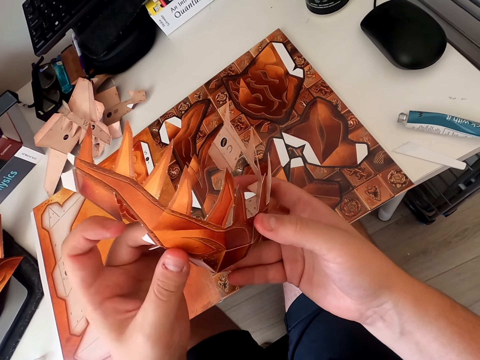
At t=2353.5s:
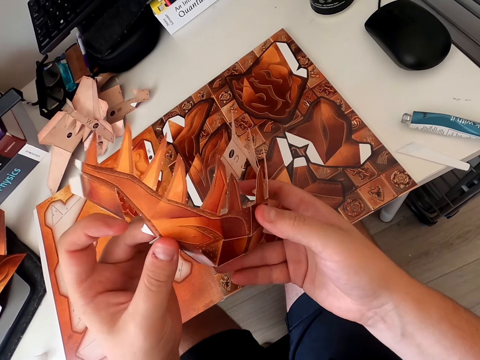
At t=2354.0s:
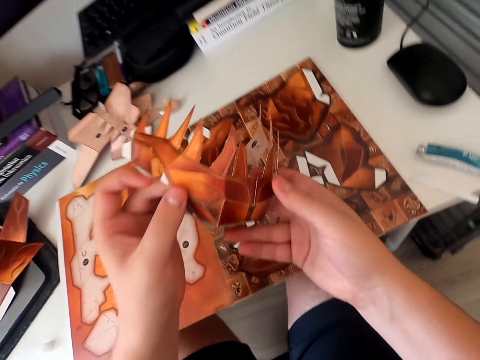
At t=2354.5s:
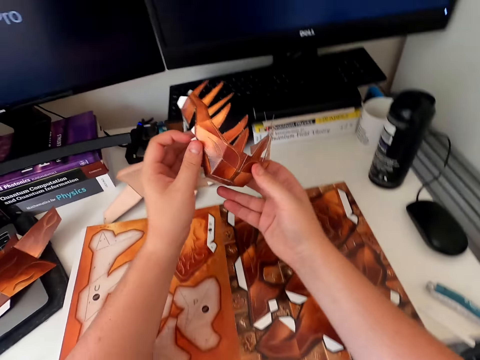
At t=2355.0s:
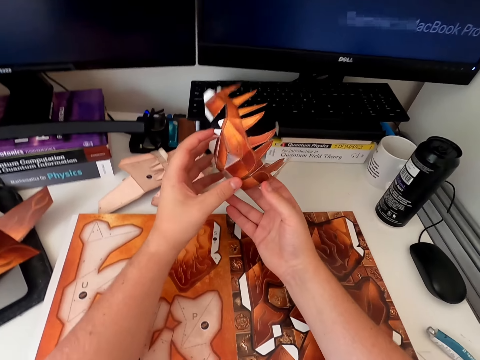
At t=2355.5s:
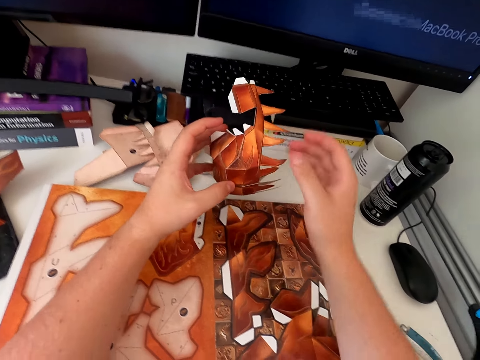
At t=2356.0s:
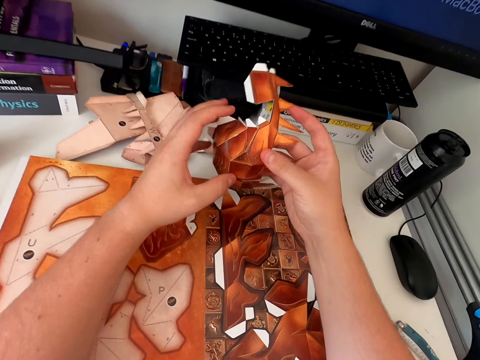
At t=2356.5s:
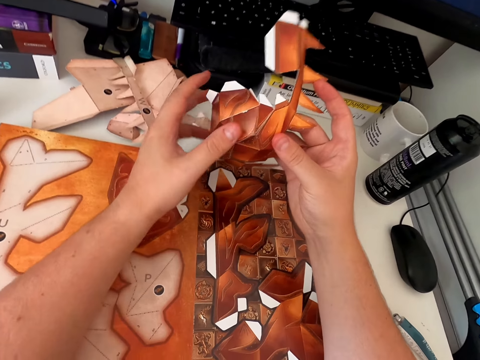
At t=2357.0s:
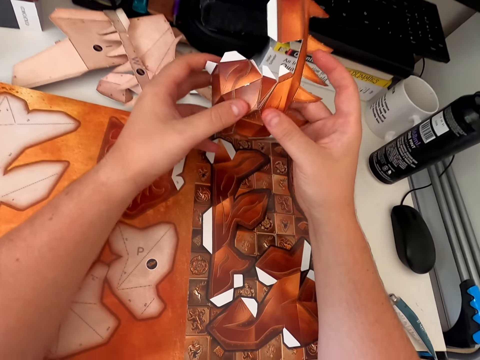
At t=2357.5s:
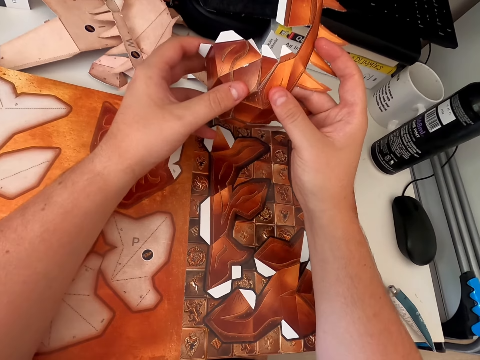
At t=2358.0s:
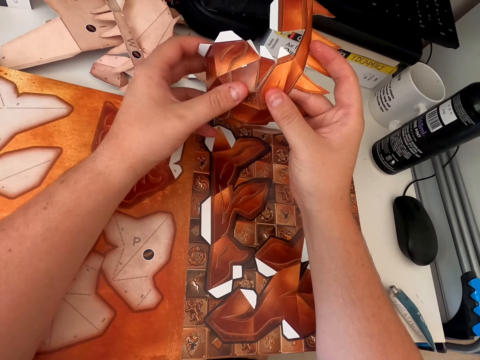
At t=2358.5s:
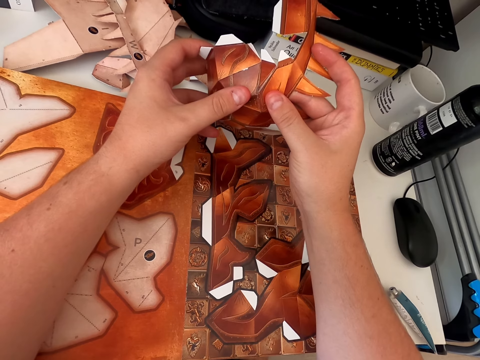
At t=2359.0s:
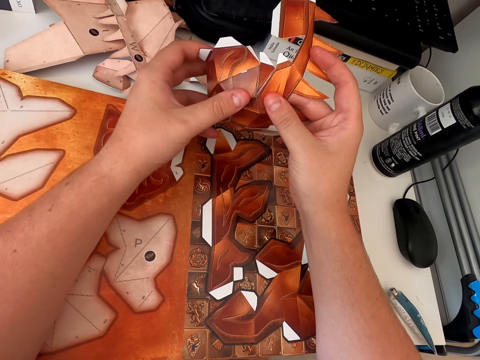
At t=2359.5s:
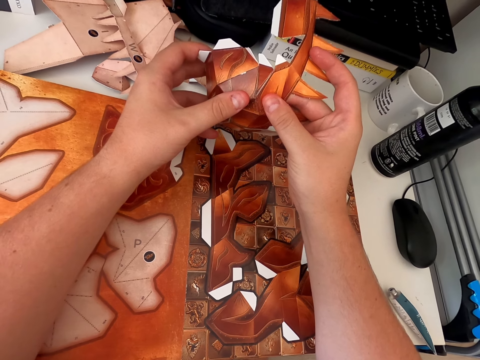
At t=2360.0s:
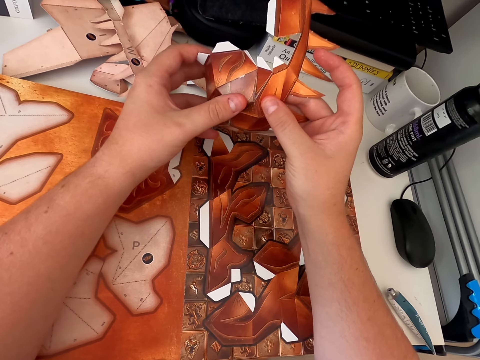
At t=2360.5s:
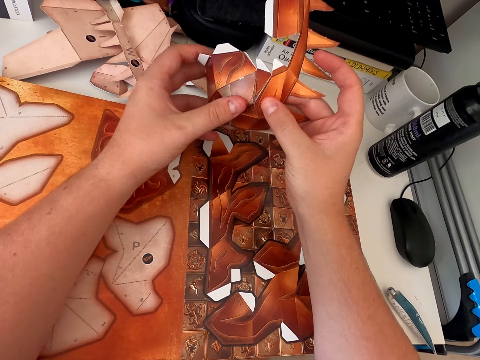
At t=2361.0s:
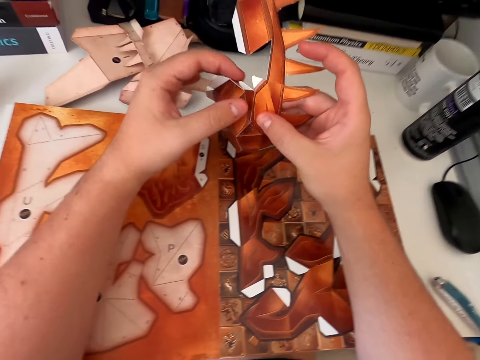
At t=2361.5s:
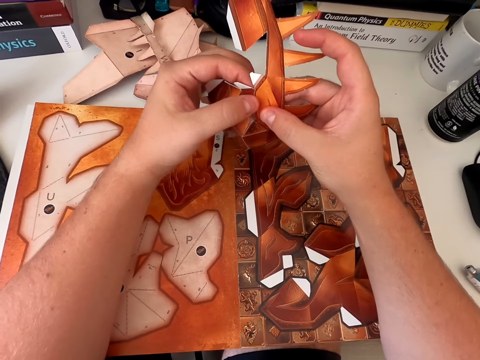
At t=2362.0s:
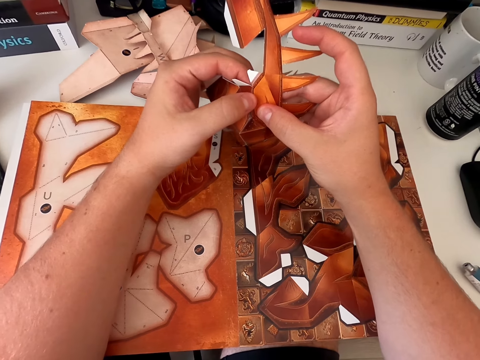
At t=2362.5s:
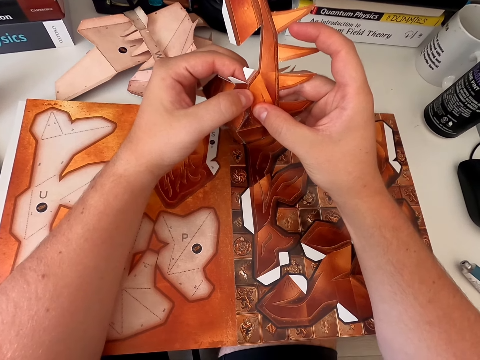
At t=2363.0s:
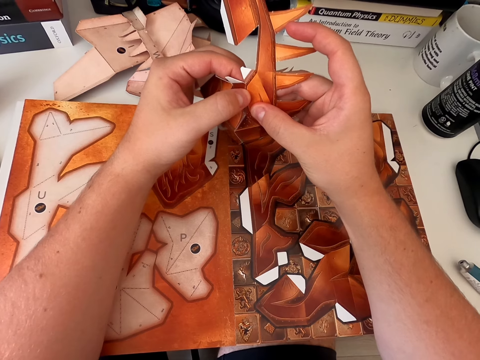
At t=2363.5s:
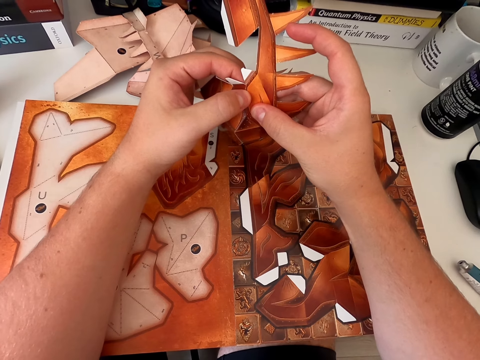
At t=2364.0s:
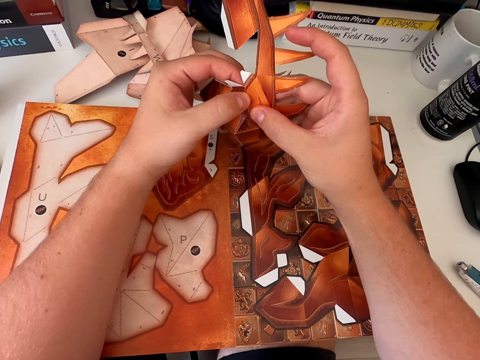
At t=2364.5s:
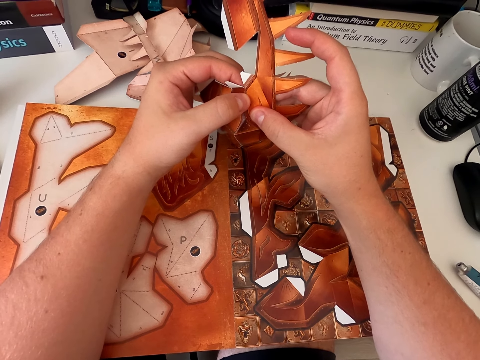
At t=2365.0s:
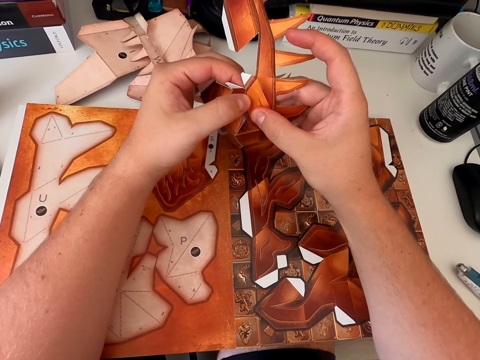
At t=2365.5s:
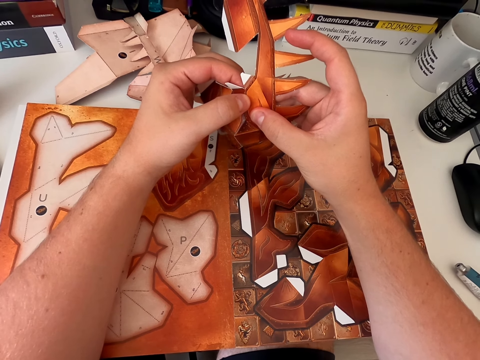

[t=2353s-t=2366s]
The camera wearer puts the paper craft on the table. They set the paper craft. They set the paper craft again.

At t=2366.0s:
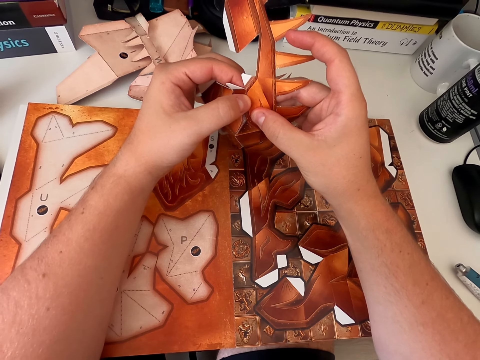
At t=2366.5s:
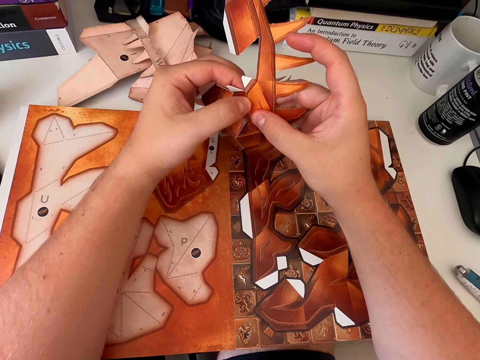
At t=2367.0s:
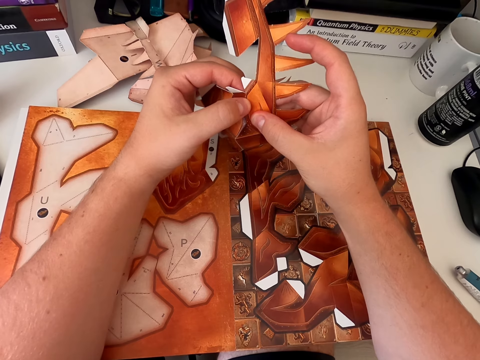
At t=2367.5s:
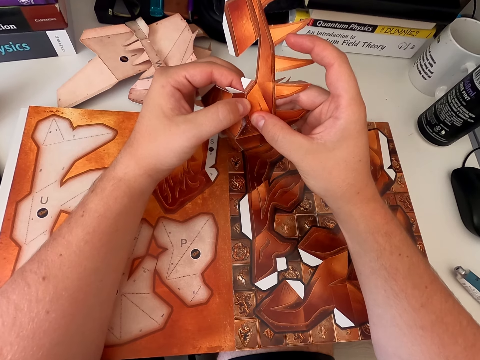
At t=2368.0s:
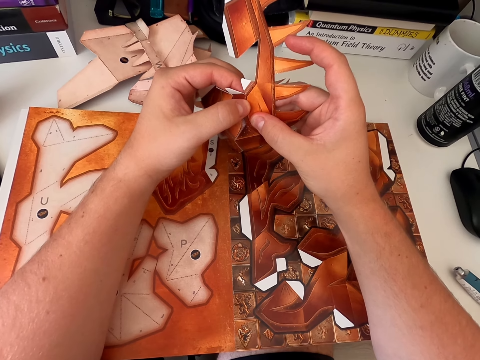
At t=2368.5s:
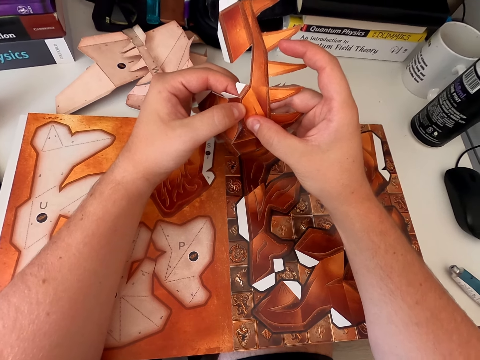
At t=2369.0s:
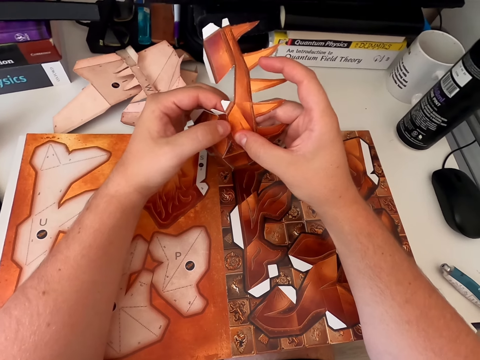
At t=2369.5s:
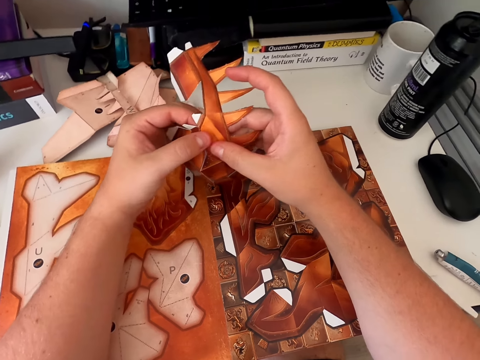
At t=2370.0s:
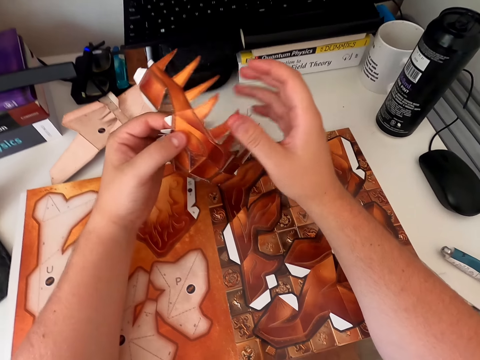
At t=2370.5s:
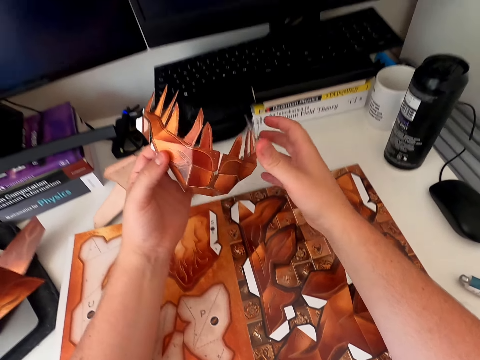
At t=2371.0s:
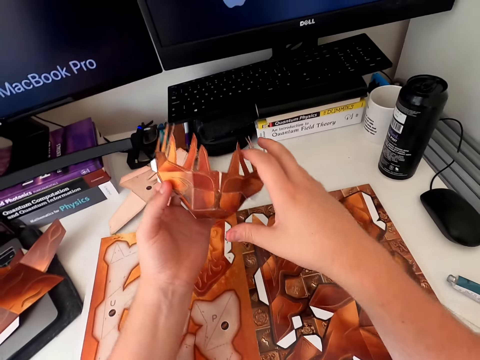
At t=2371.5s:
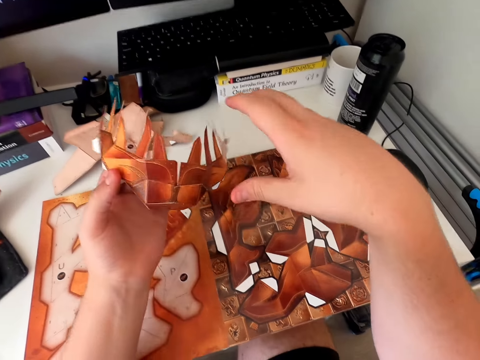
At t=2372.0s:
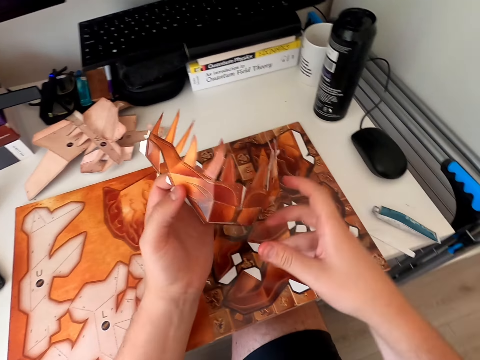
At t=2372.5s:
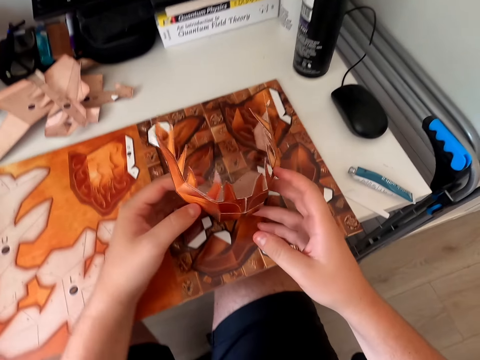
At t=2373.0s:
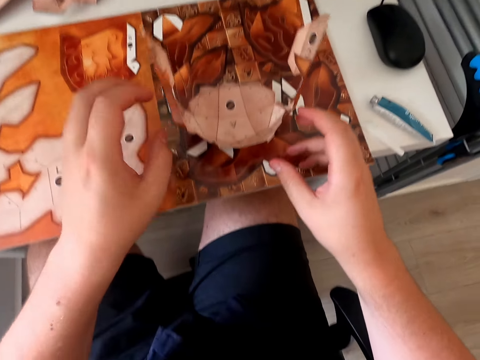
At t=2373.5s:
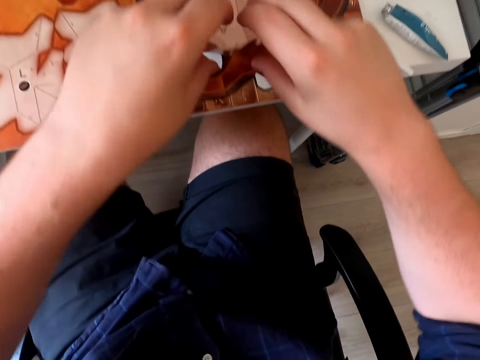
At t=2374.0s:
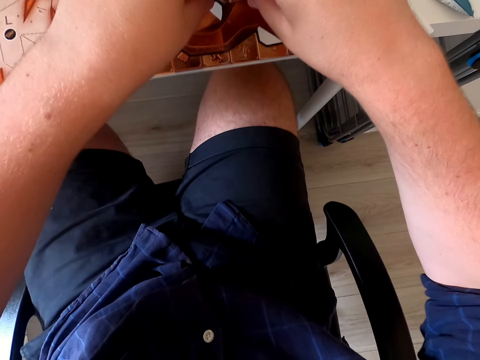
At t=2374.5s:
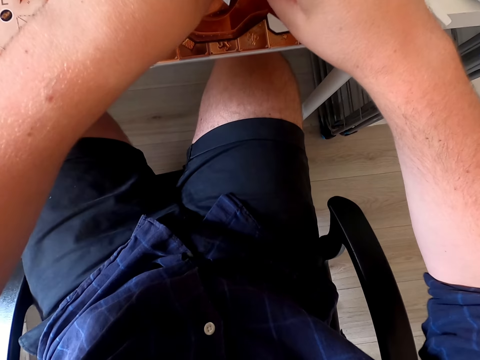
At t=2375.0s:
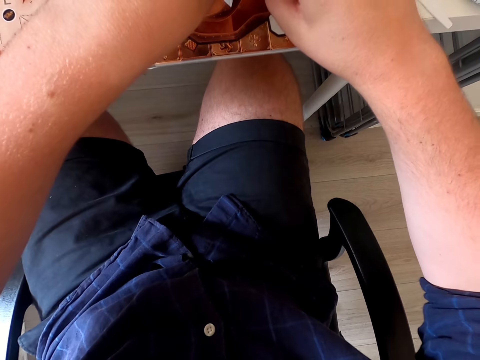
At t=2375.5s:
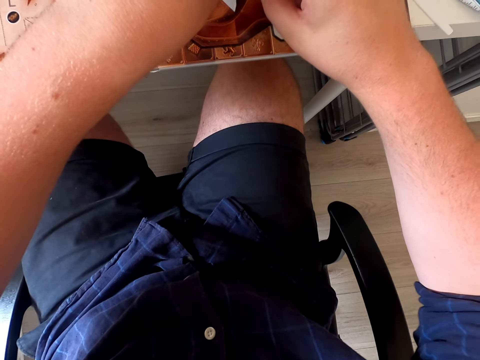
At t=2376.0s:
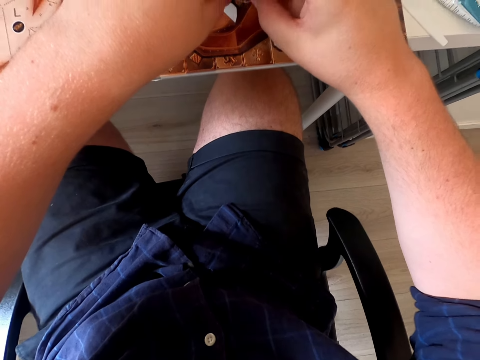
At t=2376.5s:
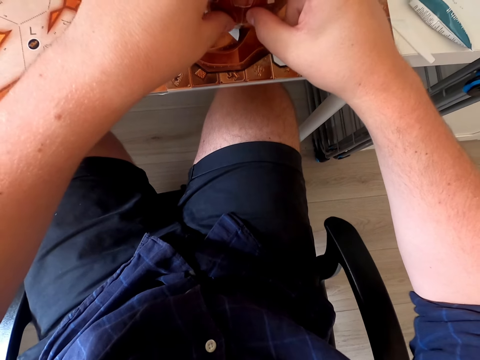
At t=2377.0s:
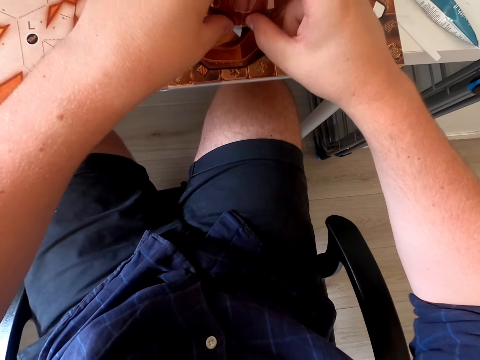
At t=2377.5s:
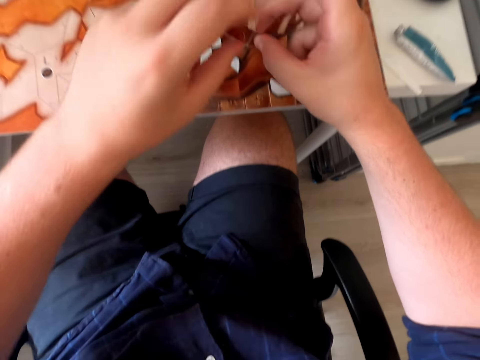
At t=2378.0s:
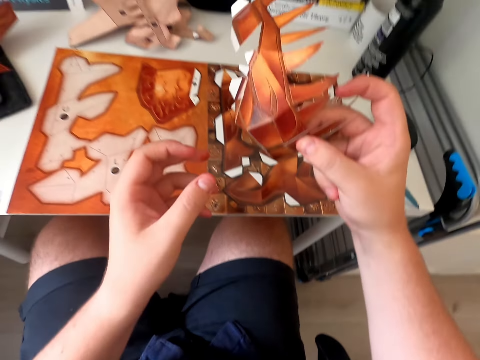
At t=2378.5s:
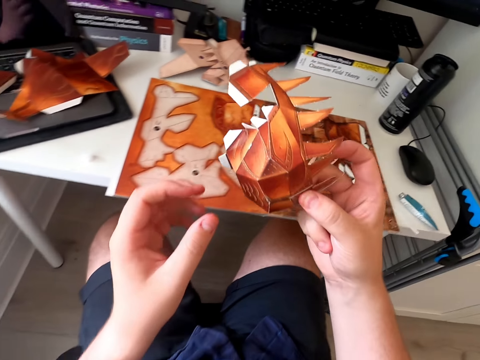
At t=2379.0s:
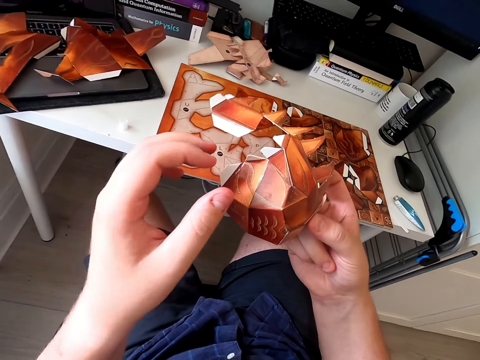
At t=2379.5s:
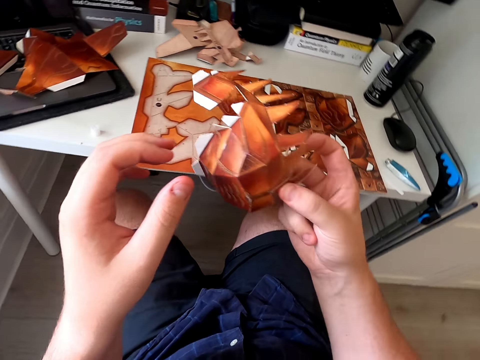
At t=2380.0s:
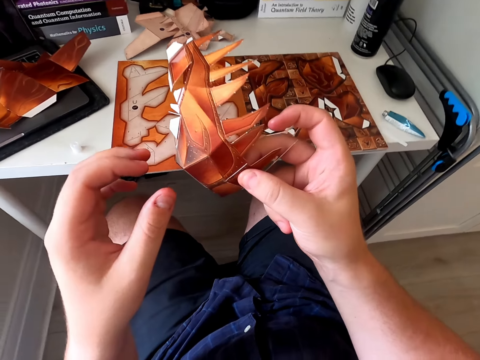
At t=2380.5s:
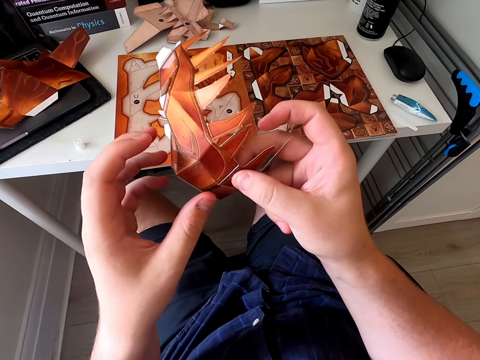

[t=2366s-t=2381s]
The camera wearer sticks the paper craft. They move the paper craft. They put the paper craft down. They stick the paper craft. They stick the paper craft again. They move the paper craft.
